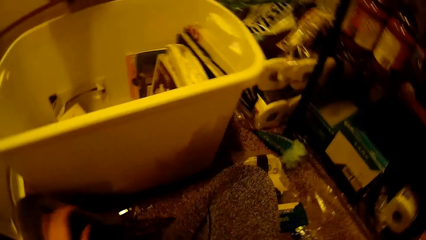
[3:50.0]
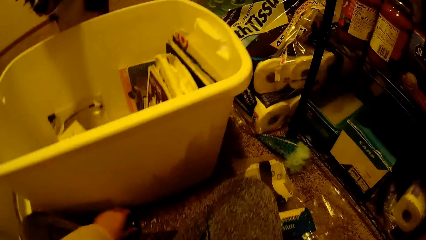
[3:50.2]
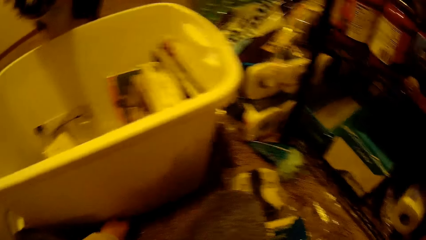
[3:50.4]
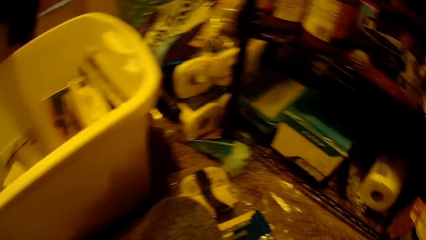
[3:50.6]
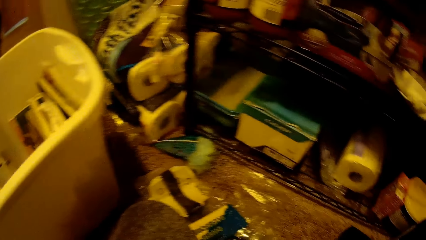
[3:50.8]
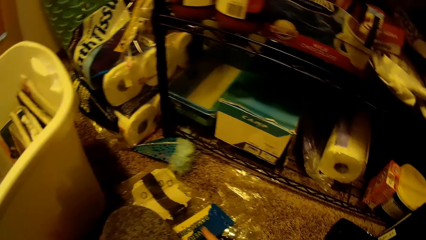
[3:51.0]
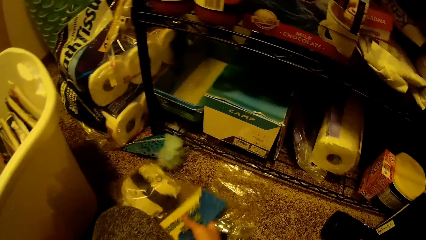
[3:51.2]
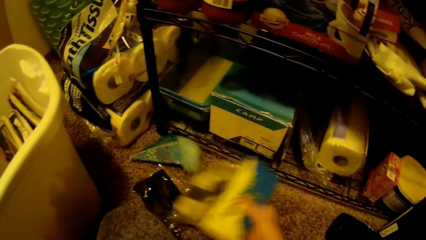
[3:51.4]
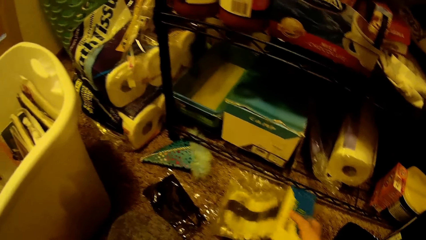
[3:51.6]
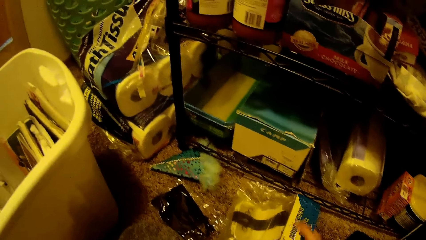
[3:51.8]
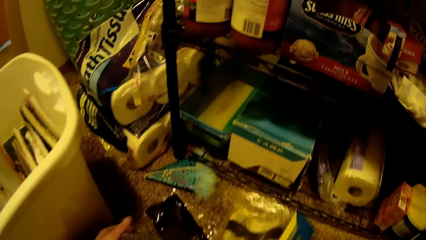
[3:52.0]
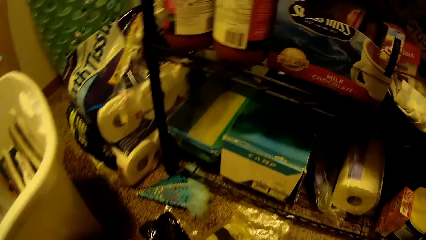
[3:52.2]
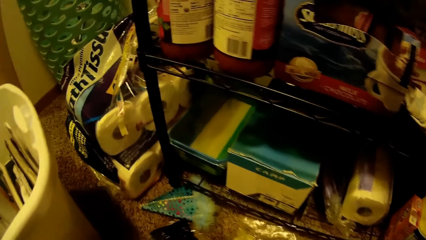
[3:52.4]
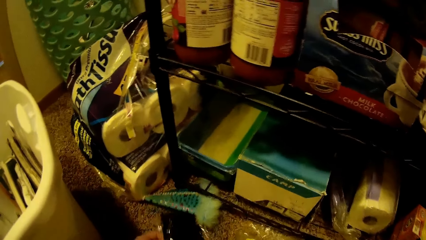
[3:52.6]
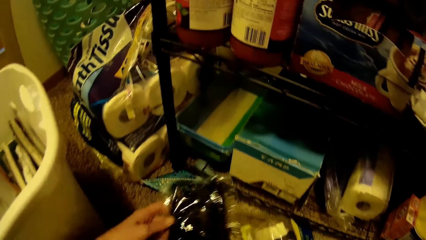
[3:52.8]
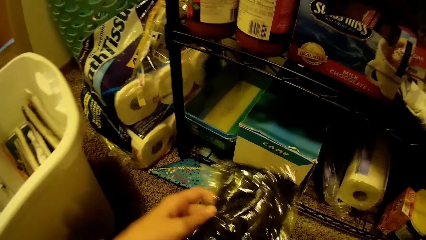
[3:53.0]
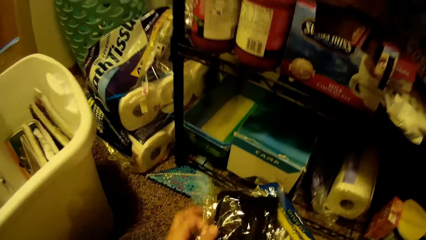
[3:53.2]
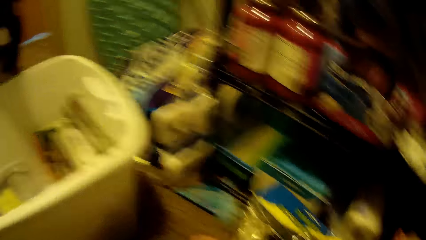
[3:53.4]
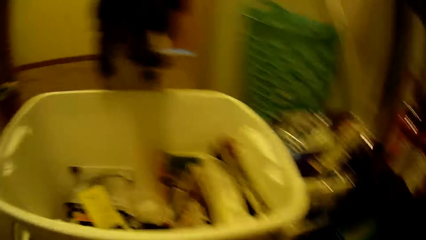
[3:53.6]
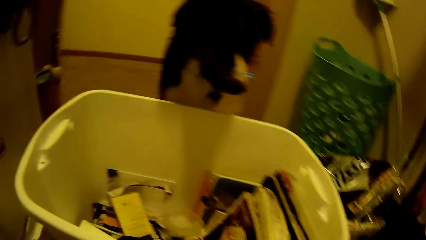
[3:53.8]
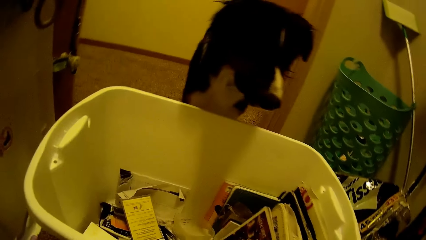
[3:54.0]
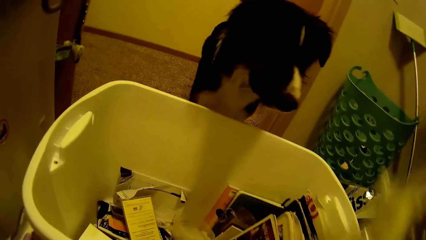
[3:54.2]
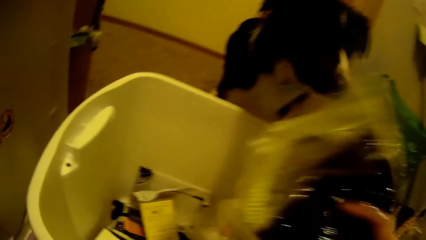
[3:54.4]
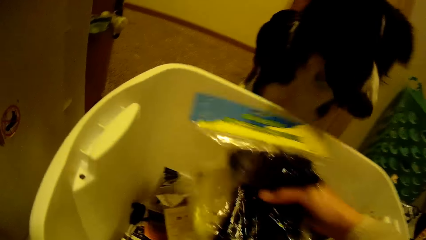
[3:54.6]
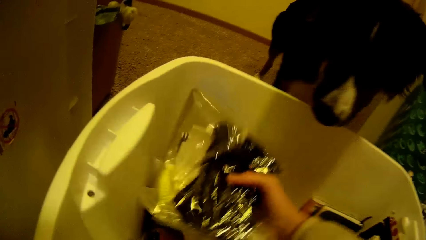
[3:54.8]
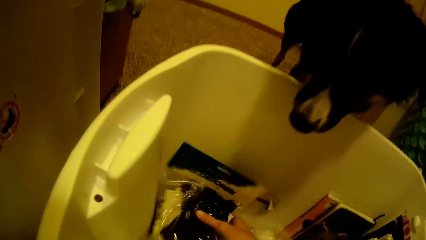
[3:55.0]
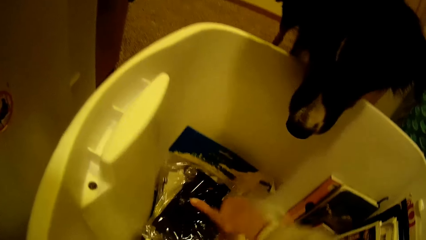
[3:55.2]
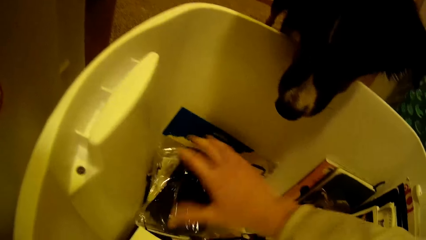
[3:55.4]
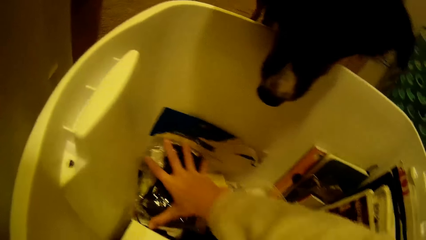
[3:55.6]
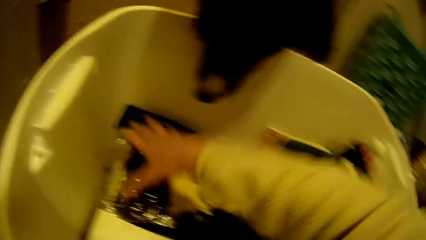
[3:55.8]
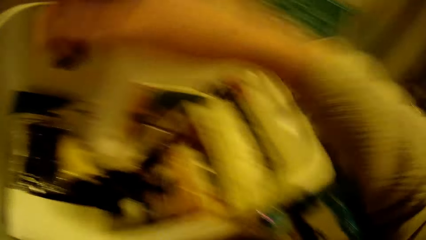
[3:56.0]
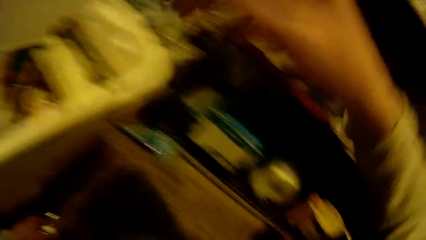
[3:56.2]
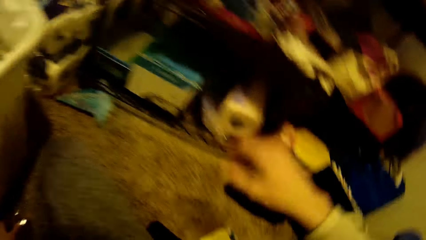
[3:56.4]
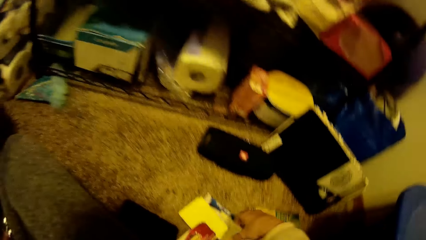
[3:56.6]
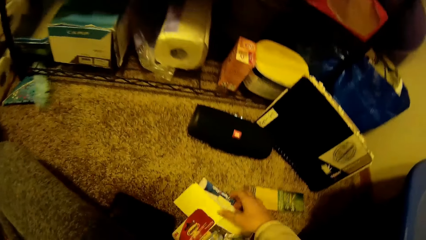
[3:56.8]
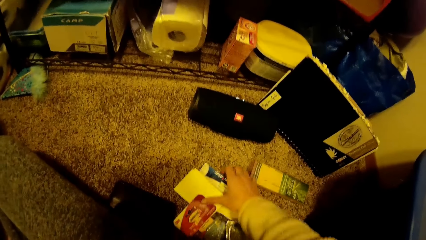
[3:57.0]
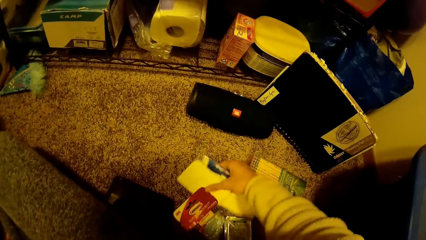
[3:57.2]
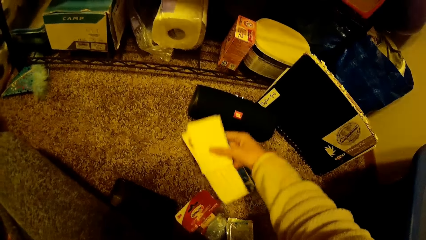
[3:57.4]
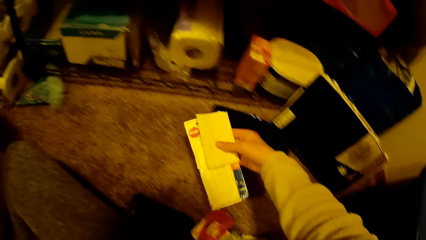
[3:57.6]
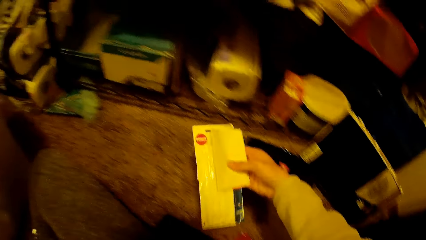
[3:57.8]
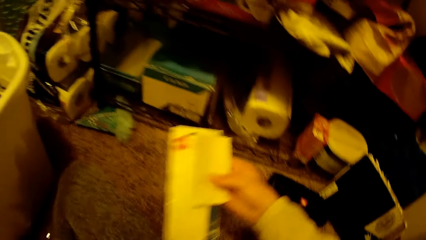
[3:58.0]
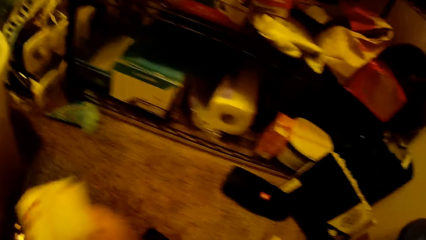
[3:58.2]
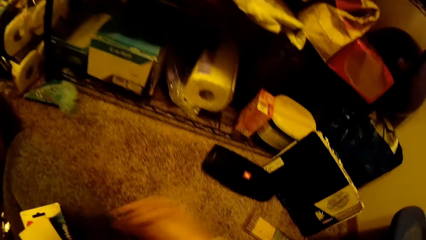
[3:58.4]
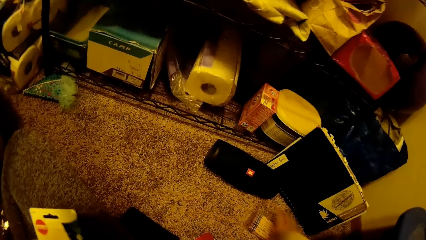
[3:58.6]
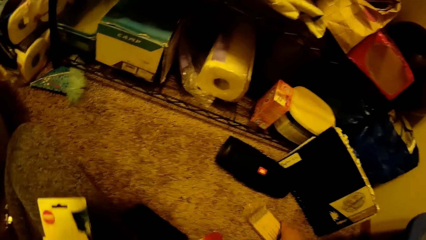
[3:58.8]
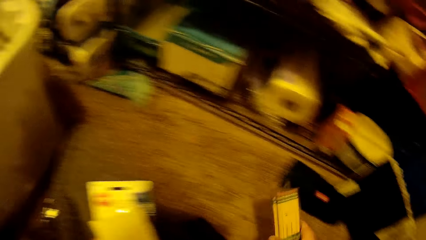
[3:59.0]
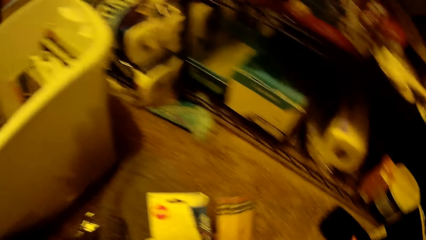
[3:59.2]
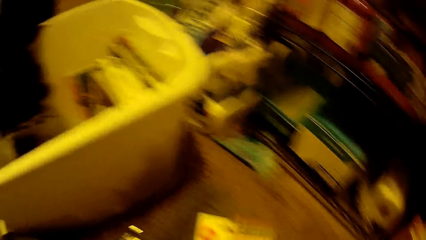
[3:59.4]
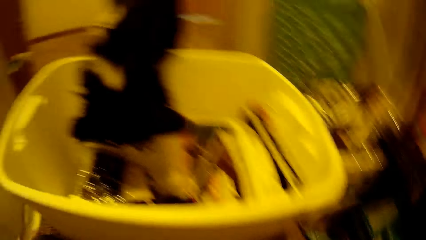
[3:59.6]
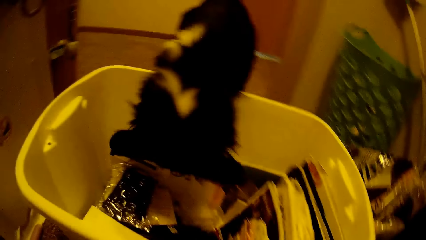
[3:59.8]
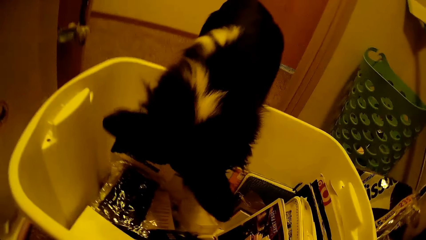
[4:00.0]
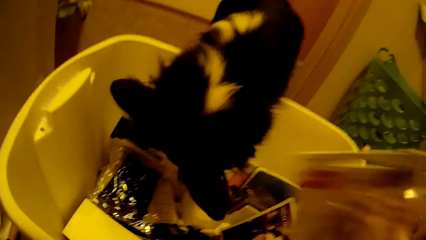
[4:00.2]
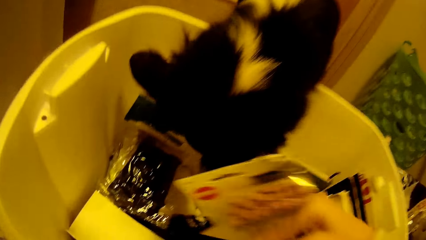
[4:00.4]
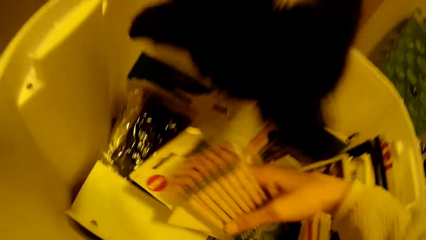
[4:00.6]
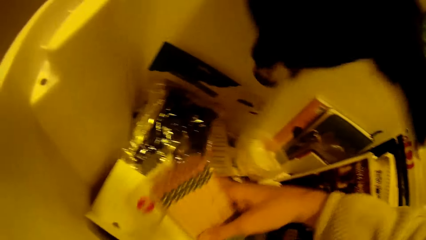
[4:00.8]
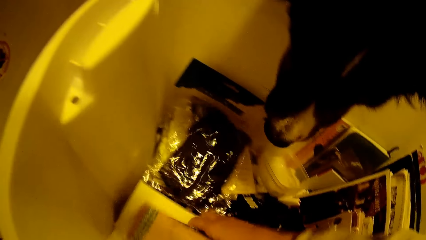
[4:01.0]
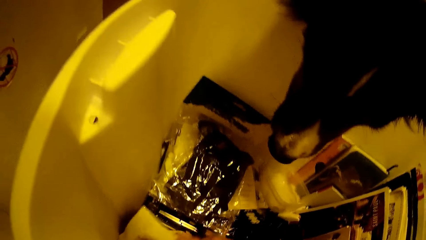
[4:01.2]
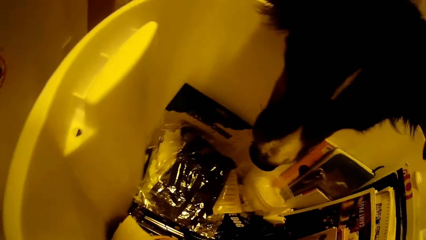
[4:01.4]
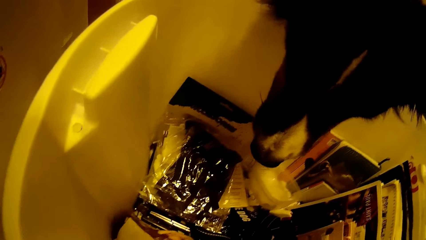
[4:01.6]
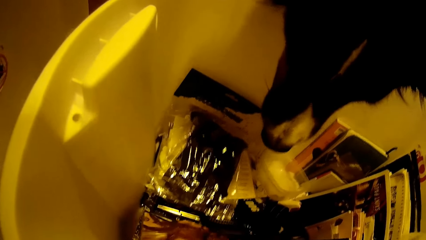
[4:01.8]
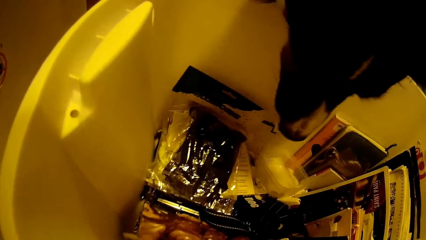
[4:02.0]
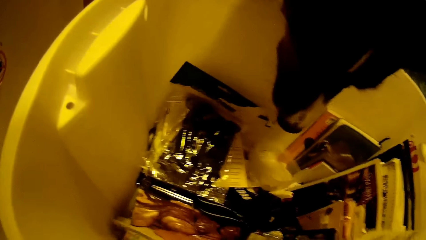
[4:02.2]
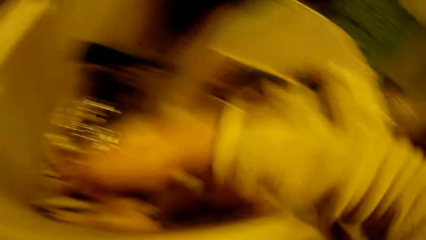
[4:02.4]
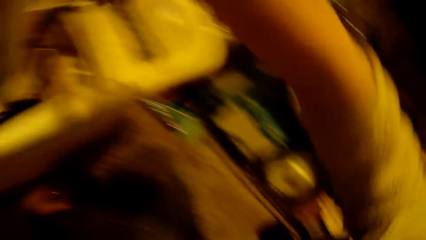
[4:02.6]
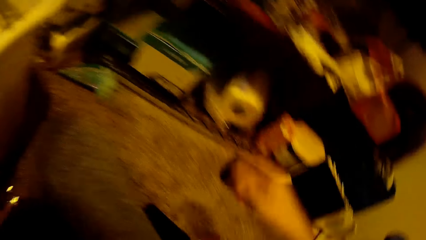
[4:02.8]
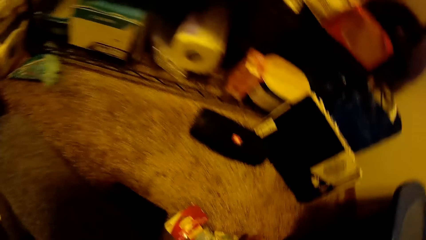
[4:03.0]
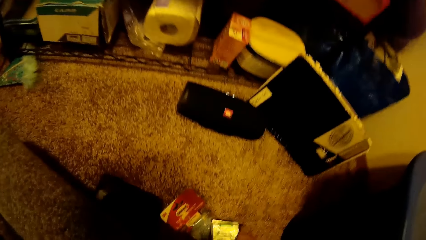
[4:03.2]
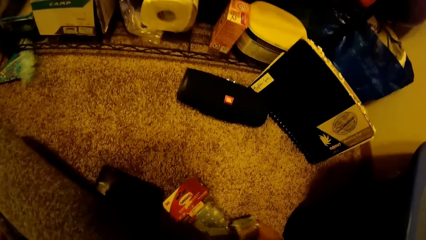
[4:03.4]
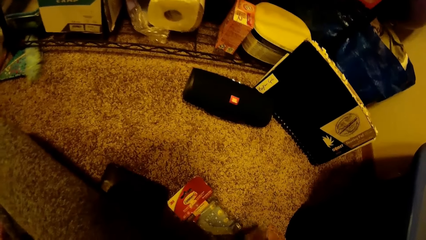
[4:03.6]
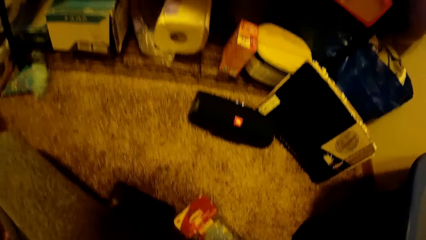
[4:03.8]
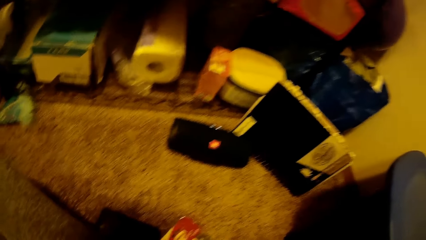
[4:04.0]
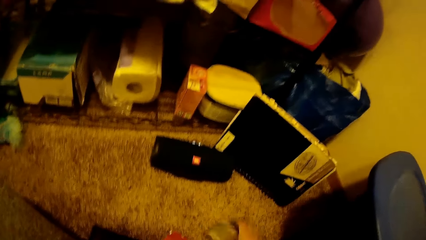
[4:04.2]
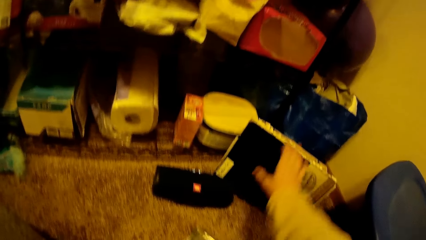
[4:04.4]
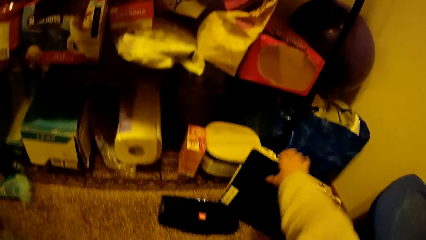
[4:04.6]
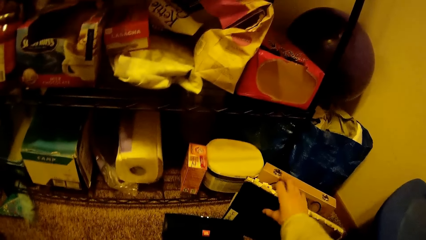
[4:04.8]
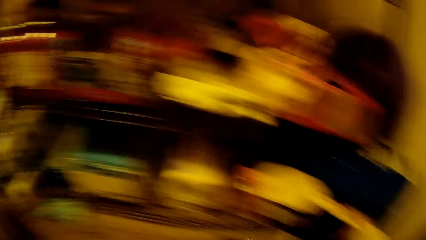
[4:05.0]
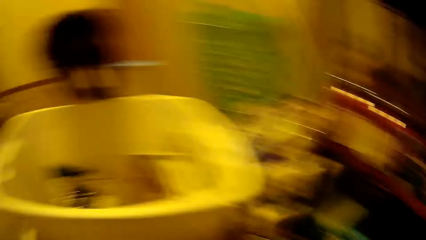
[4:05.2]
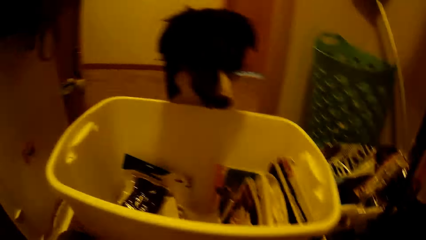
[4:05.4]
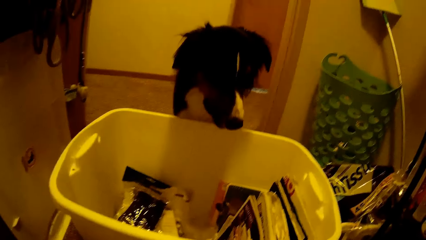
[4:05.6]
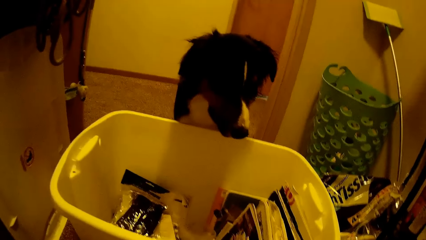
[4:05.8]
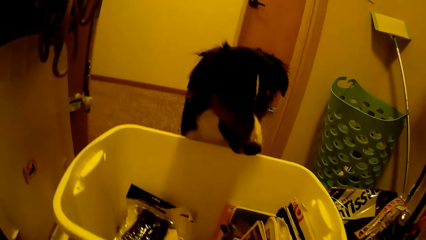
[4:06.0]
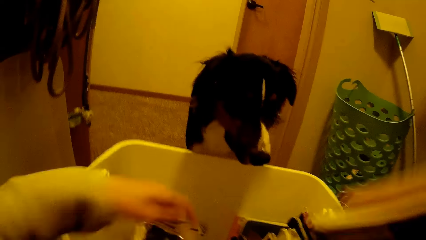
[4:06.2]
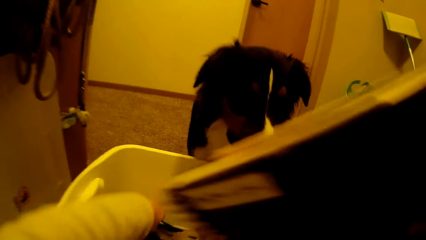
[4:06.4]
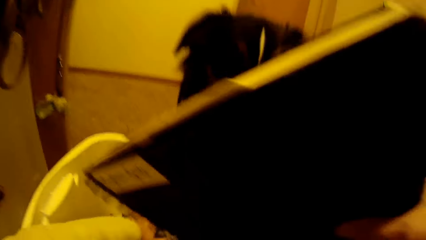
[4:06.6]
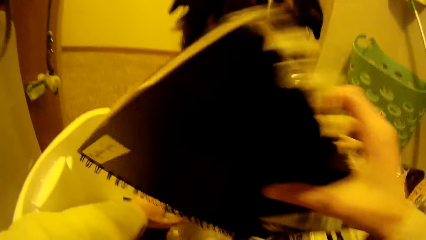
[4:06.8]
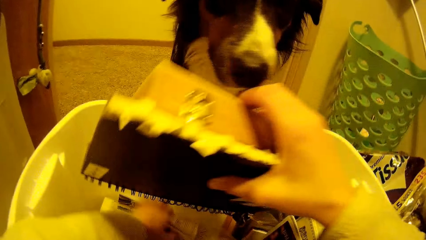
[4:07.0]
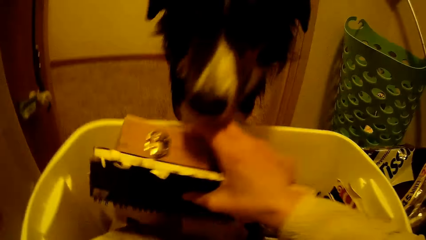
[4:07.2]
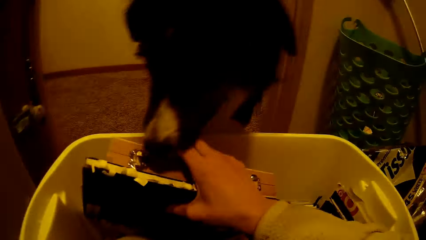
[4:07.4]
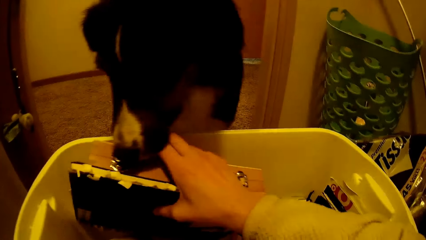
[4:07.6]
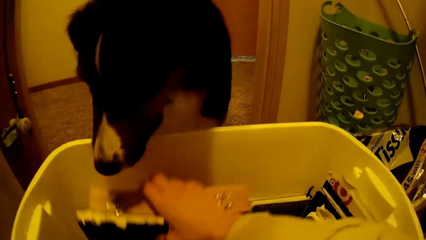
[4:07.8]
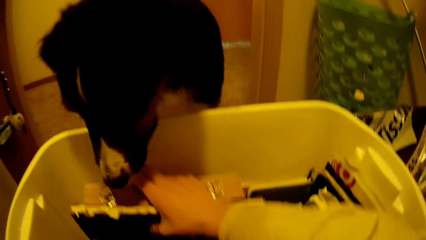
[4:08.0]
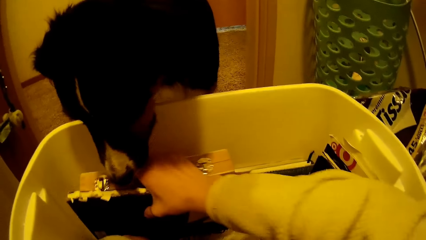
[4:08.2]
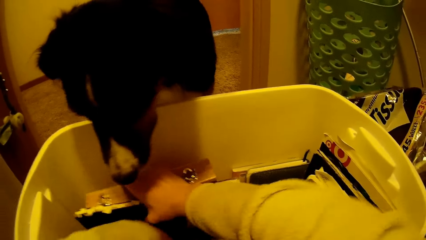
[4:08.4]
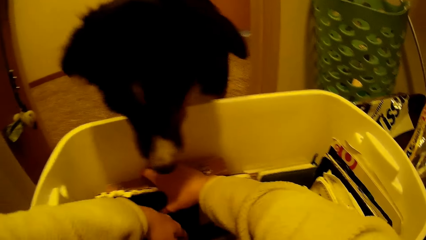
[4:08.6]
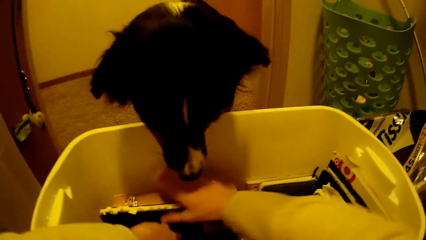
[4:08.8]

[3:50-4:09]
The camera wearer picks a packet of something. She moves socks from the floor into the container with her right hand. She places the packet of something in the bucket. She picks a paper on the floor. She places them on the left hand. She moves pencils from the floor into the container with her right hand. She picks a packet of pencils on the floor. She places them in the bucket. She moves other books from the floor into the container with her right hand. She picks a book on the floor. She picks a book on the floor again. She places the book in the bucket.
